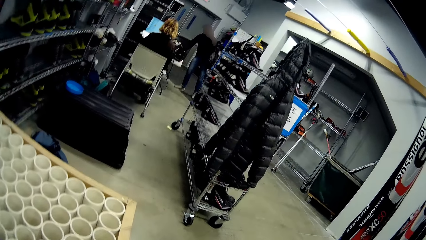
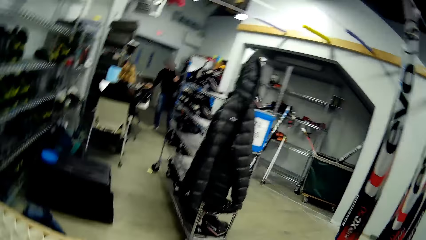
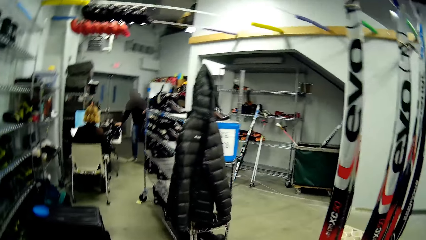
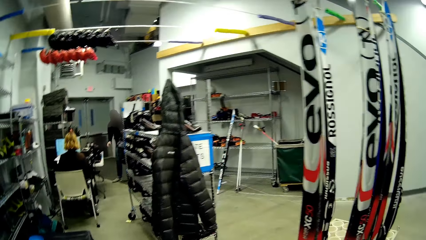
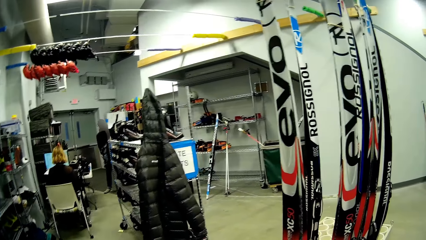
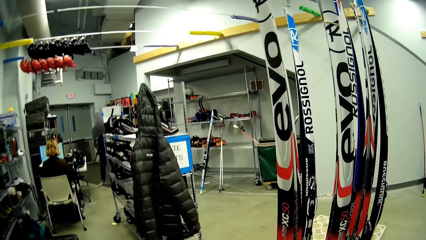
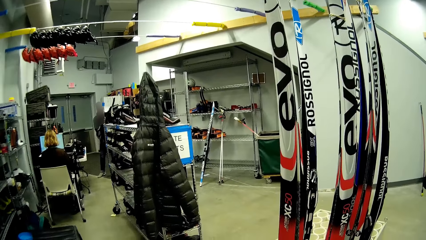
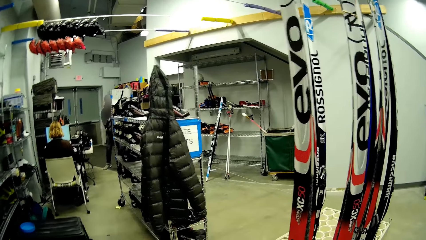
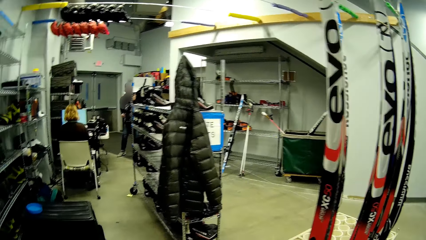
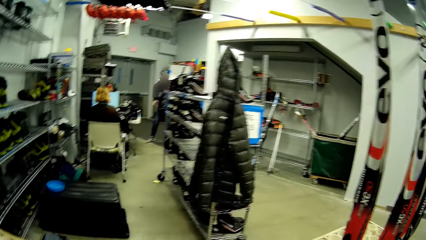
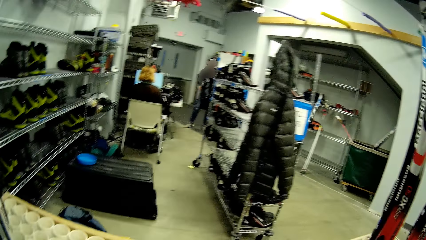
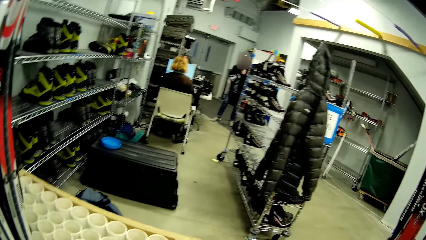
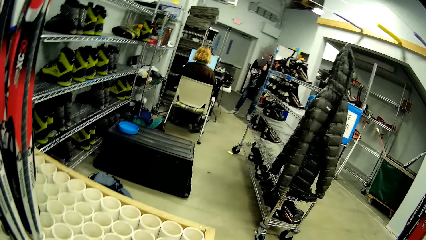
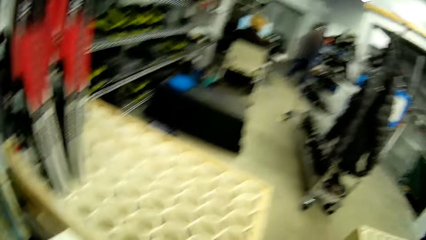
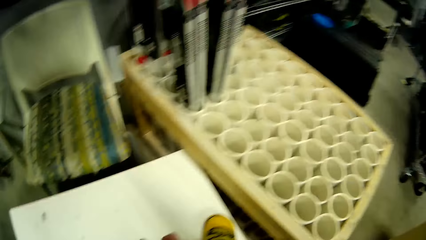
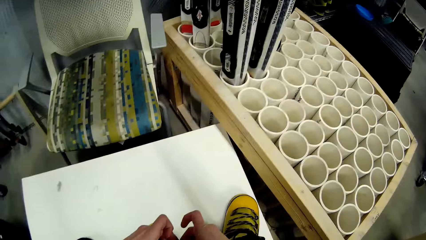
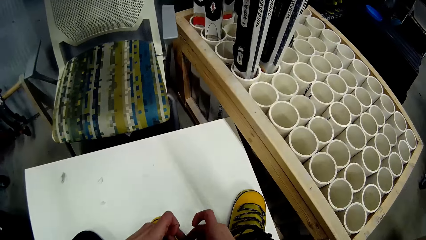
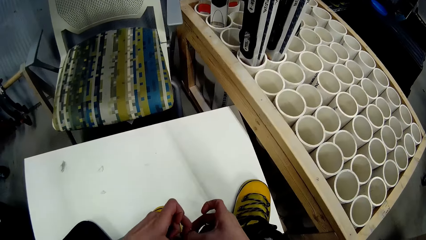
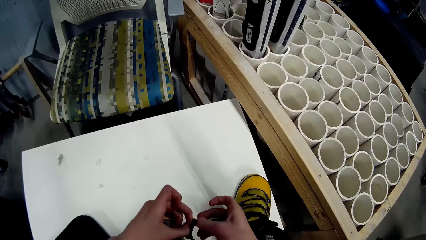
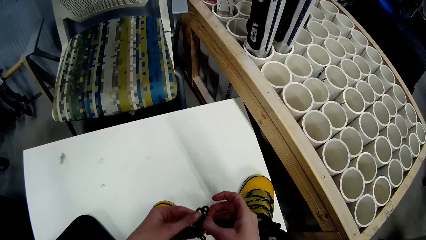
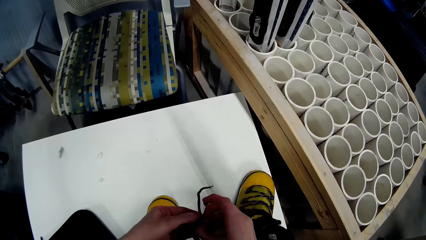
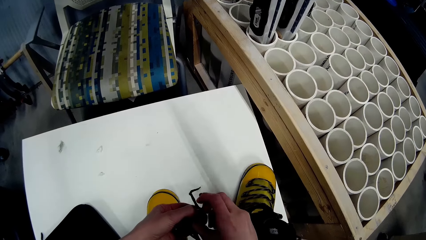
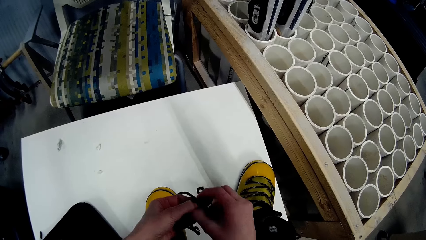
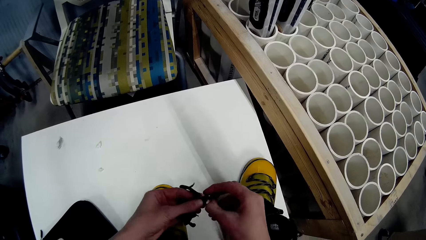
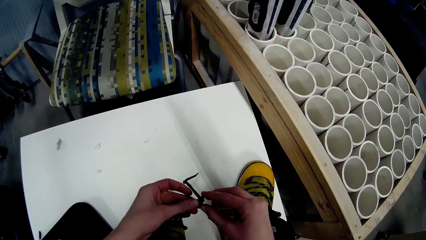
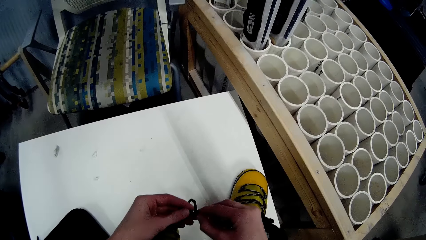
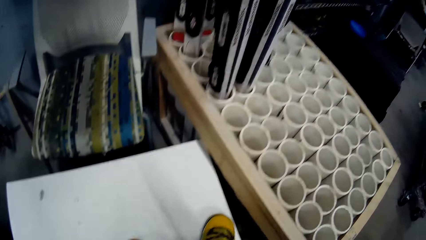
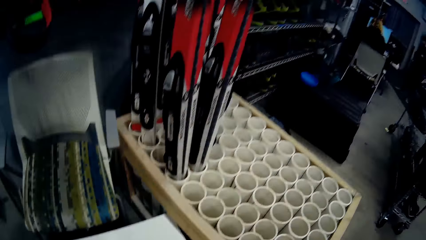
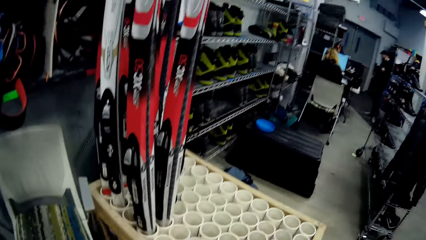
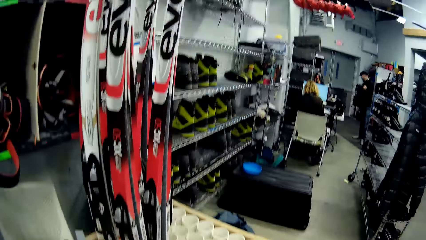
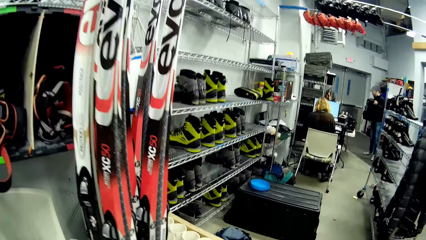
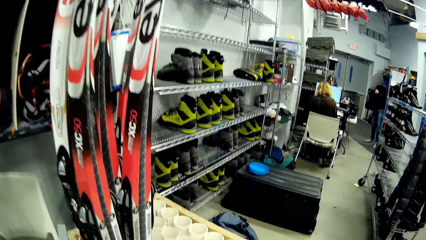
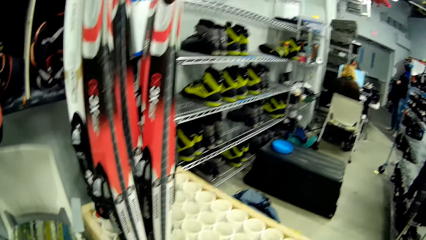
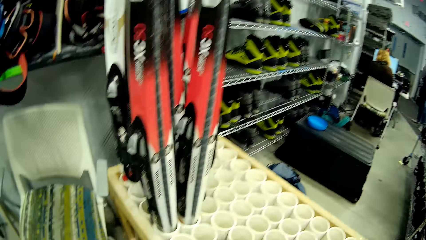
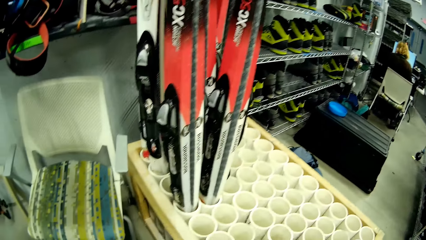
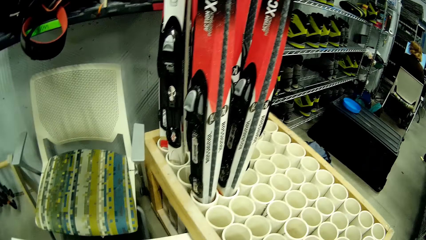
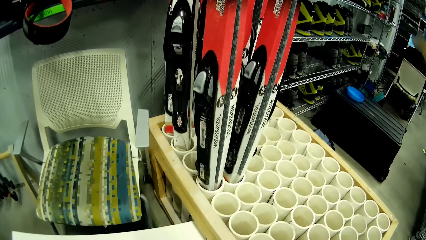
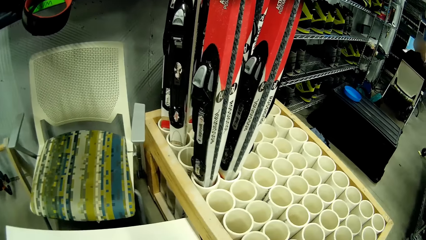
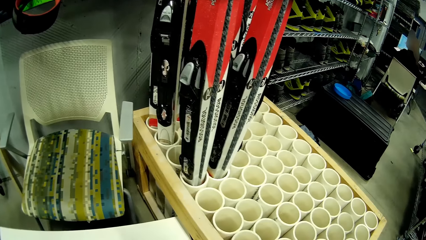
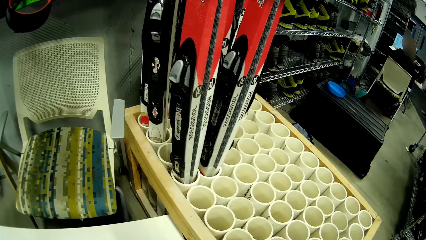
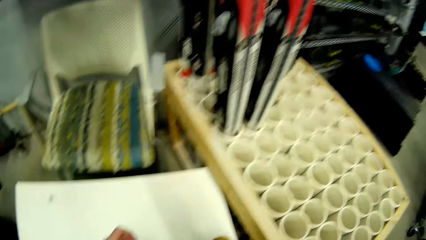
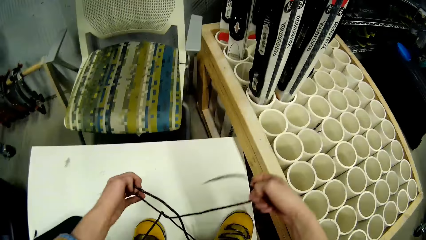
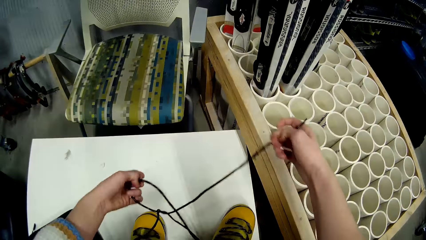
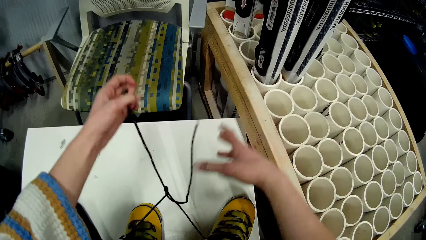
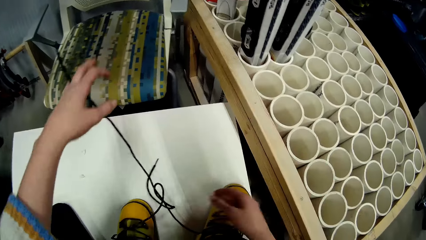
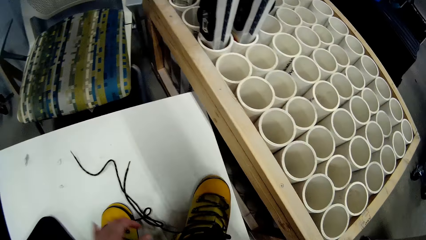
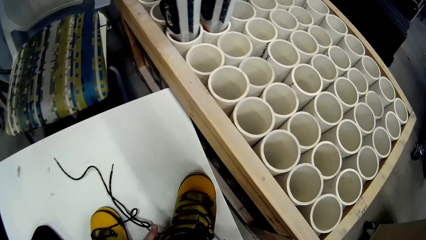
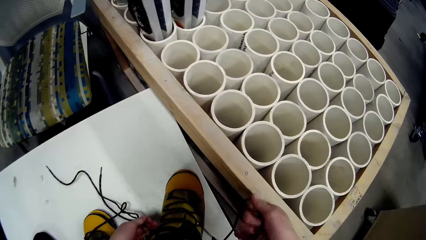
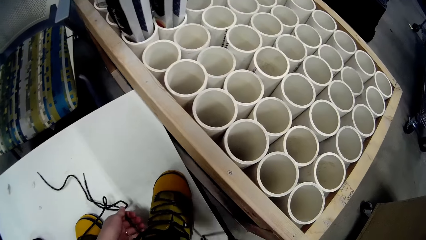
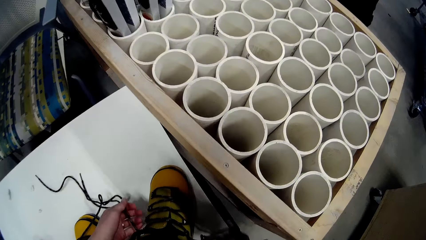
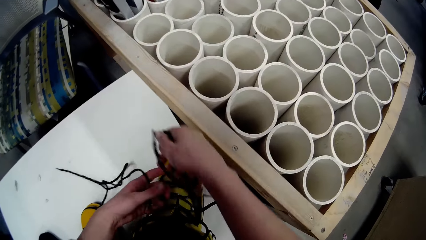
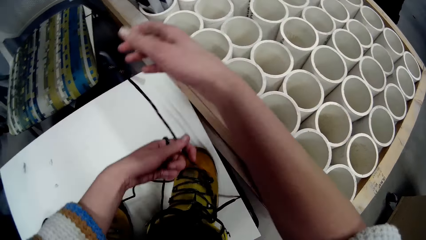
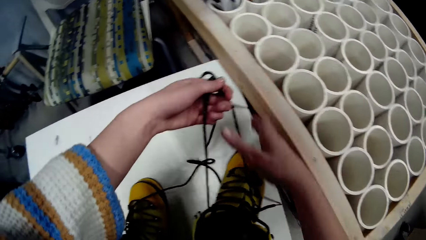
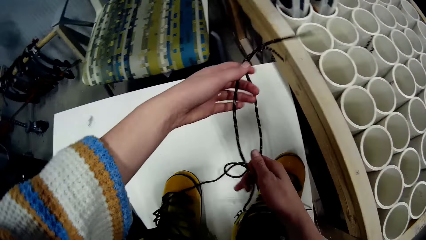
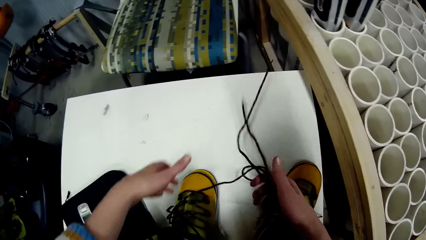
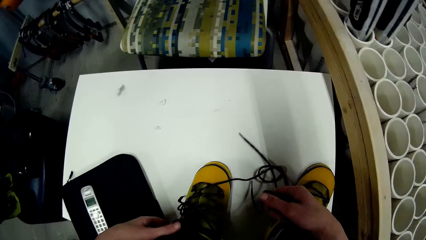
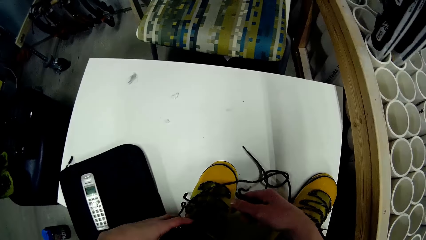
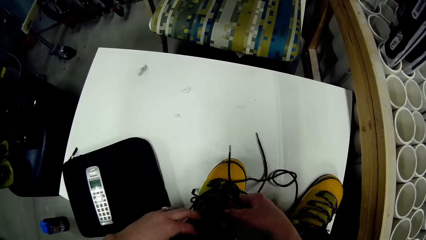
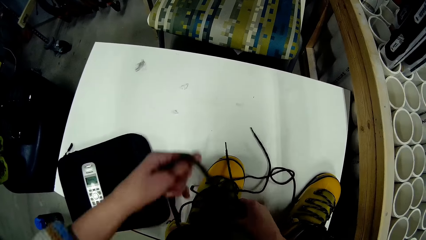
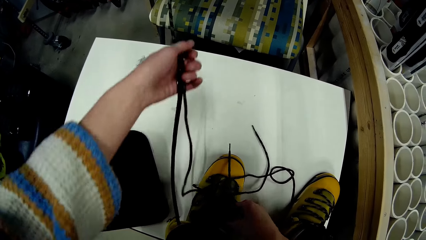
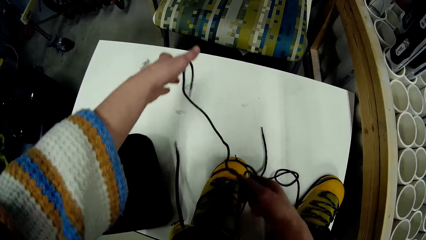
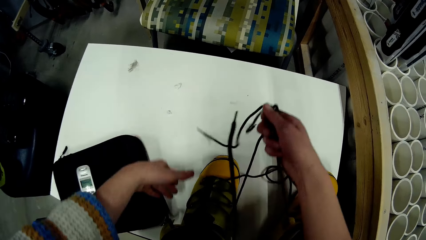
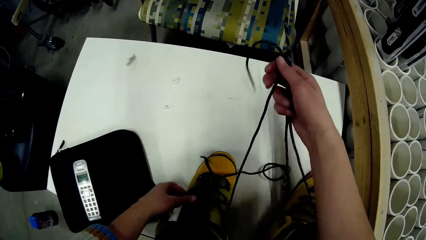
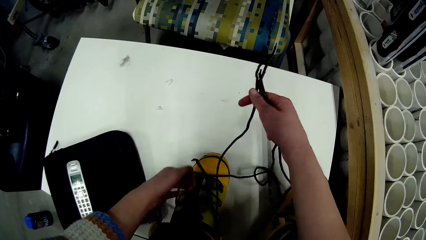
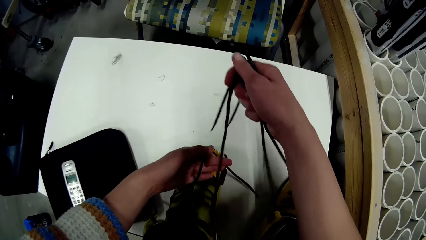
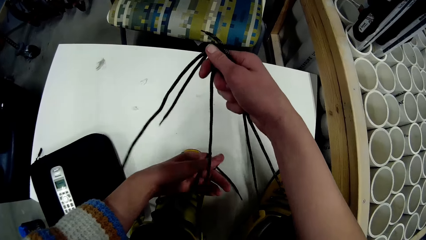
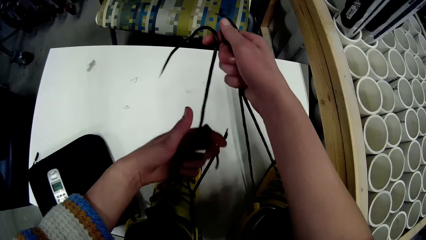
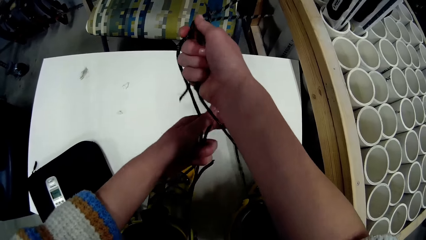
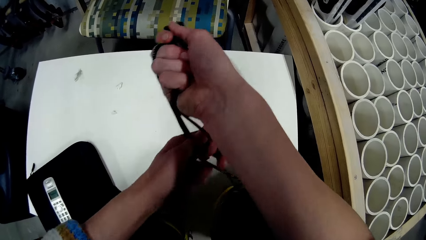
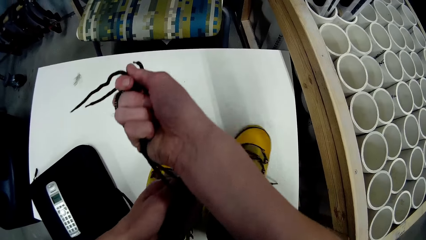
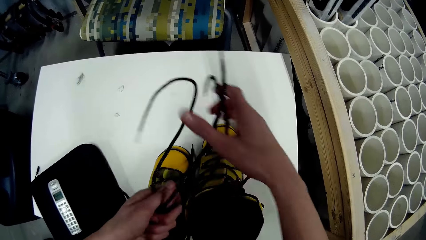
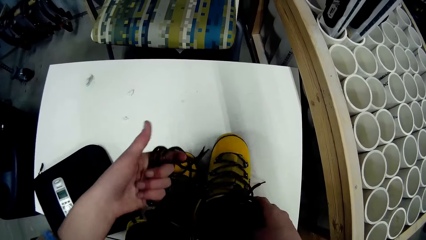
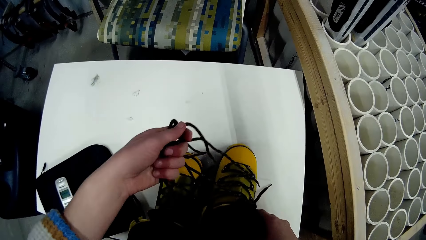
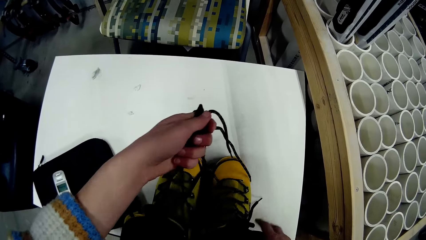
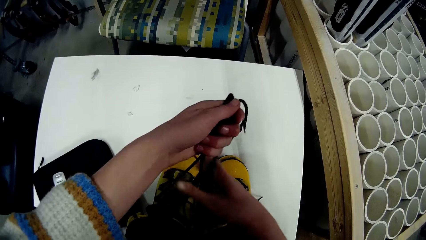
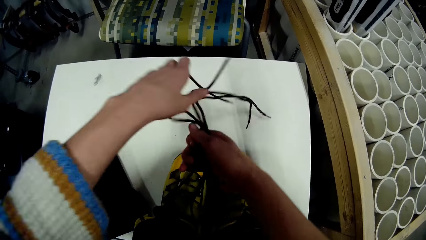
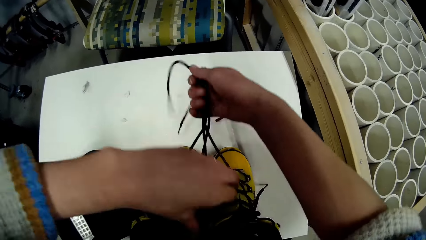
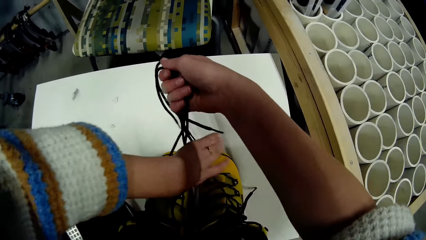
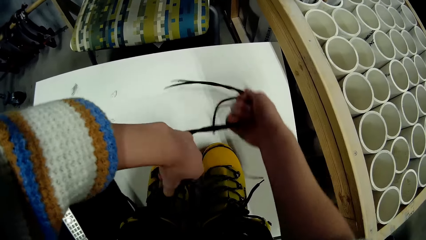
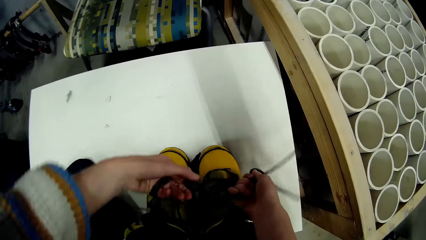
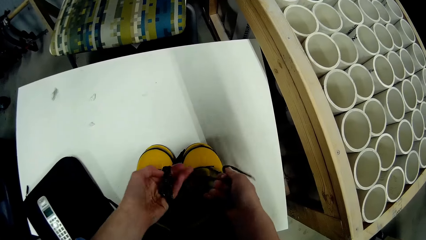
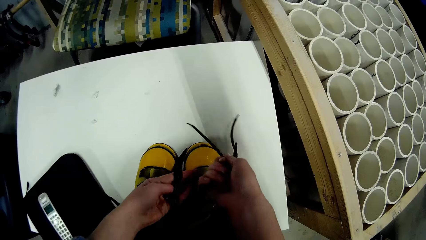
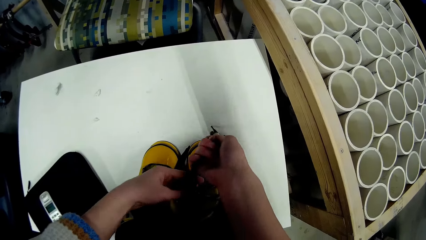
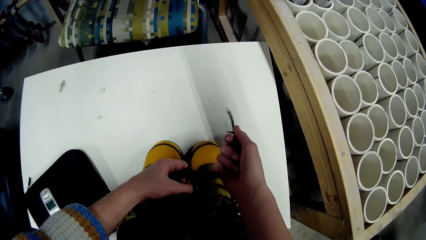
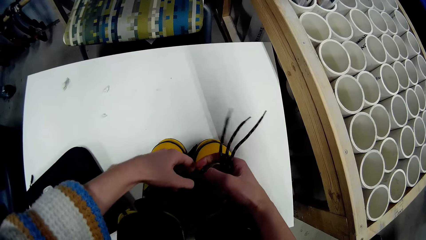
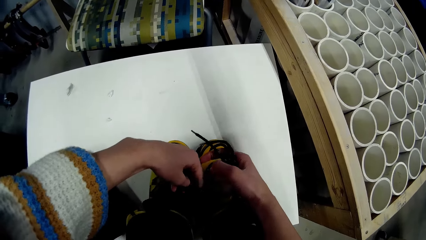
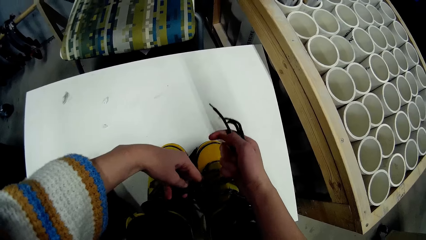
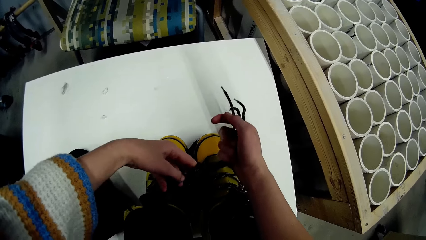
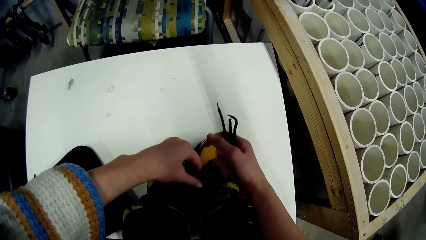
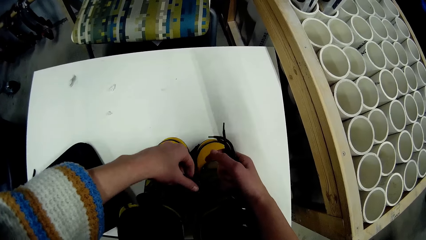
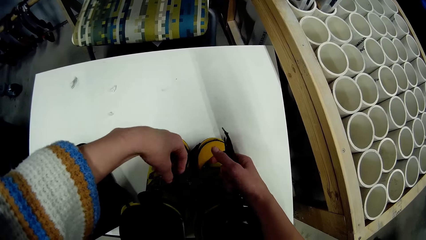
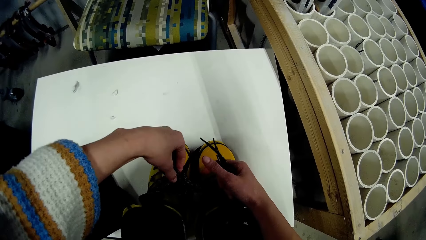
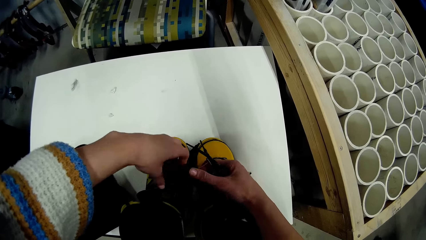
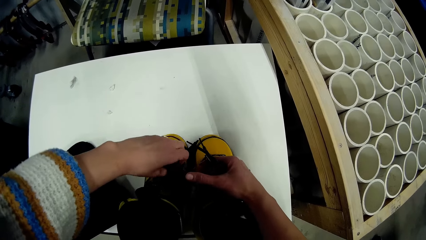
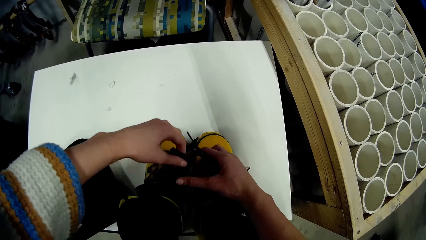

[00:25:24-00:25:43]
A man holds a bag with hands. The camera wearer unties the shoe laces with hands. She looks at the hockey sticks. She unties the shoe laces with hands, drops the shoe laces on a table, holds the shoe laces with hands and pulls the shoe laces with hands. She moves a shoe on the table with a hand. She ties the pair of boots' lace together with her hands.
